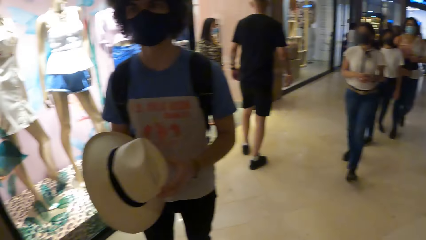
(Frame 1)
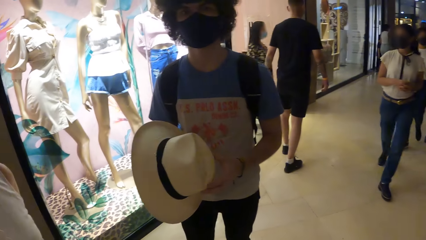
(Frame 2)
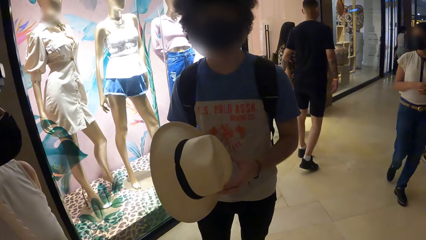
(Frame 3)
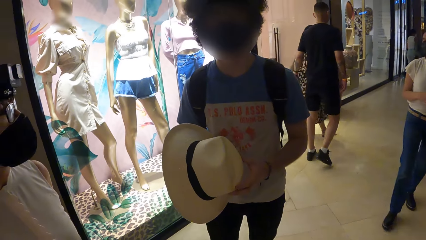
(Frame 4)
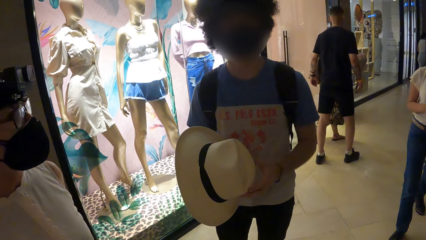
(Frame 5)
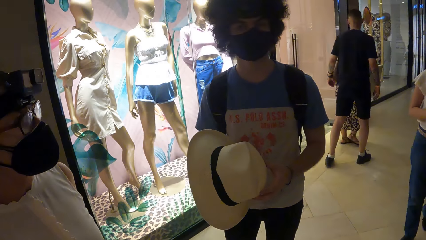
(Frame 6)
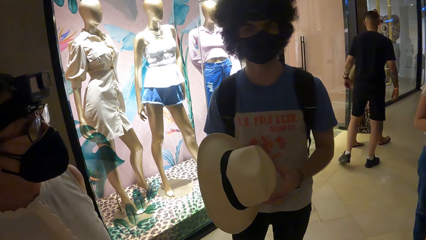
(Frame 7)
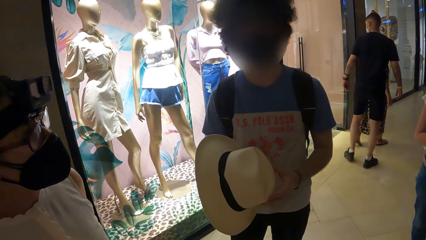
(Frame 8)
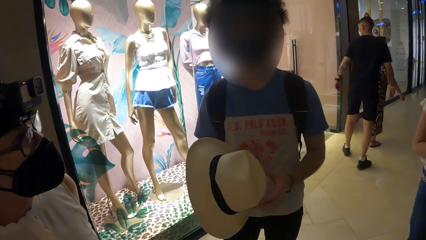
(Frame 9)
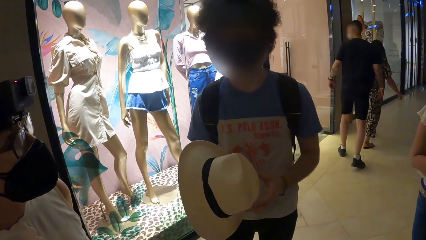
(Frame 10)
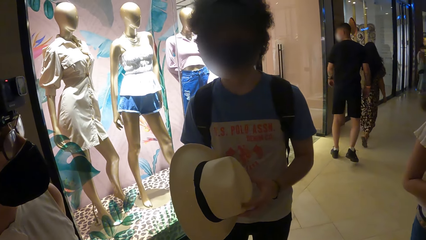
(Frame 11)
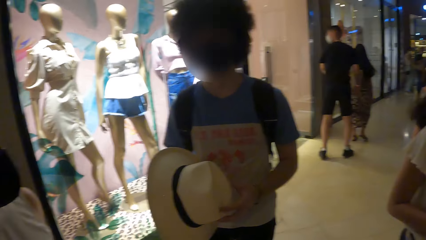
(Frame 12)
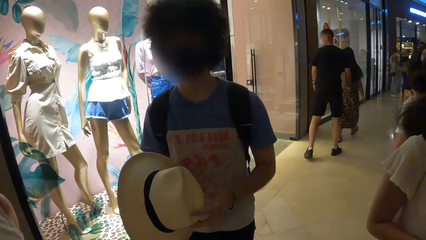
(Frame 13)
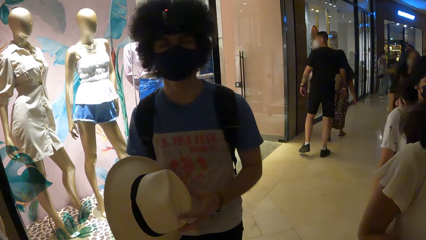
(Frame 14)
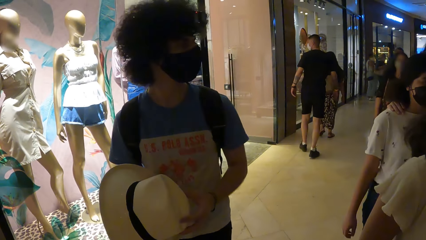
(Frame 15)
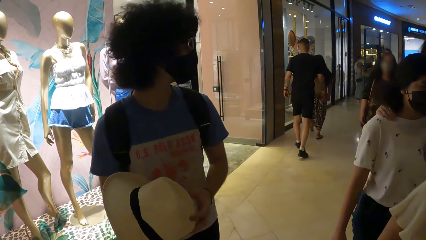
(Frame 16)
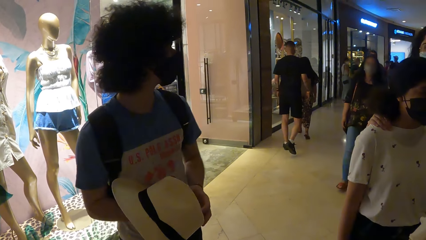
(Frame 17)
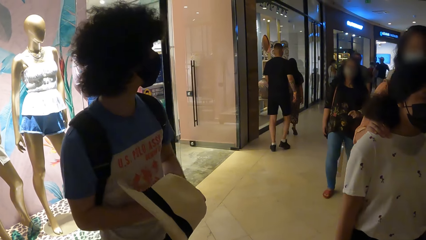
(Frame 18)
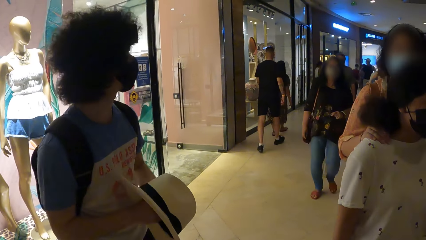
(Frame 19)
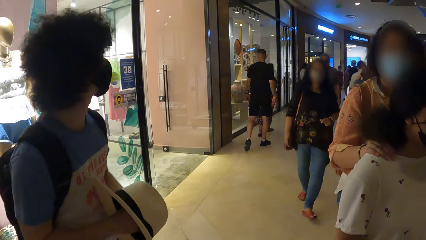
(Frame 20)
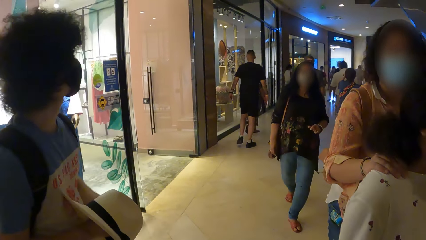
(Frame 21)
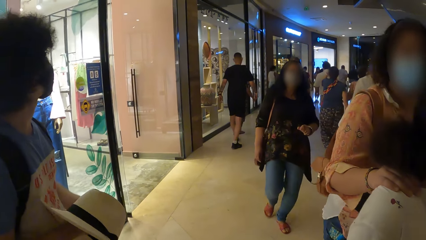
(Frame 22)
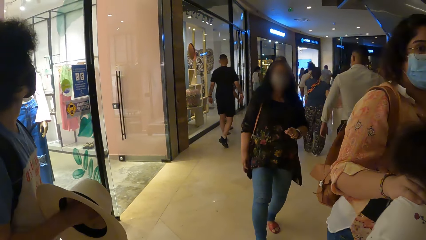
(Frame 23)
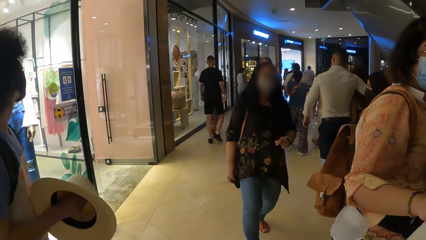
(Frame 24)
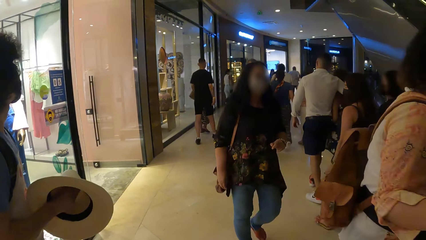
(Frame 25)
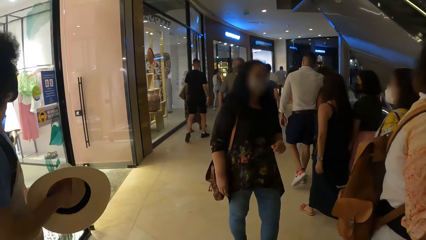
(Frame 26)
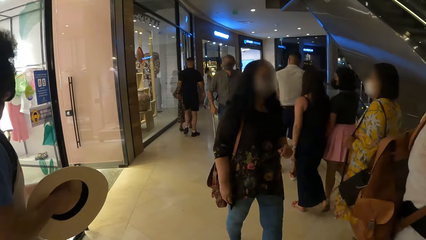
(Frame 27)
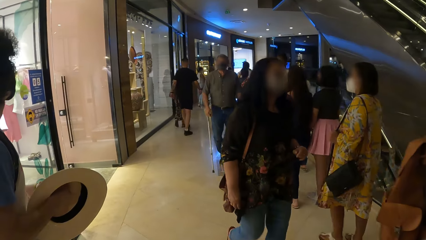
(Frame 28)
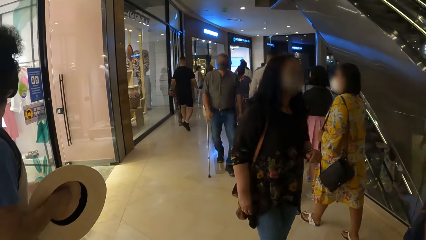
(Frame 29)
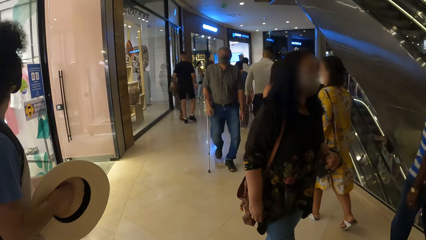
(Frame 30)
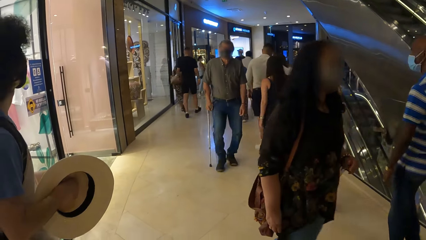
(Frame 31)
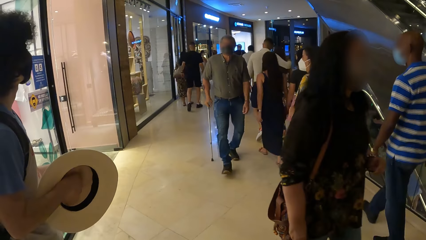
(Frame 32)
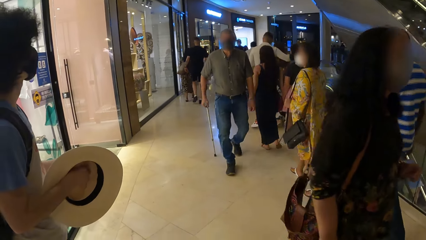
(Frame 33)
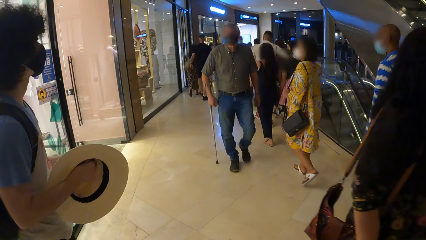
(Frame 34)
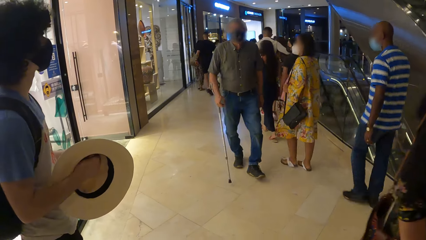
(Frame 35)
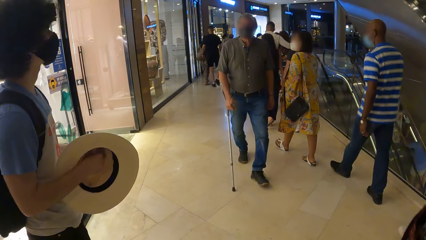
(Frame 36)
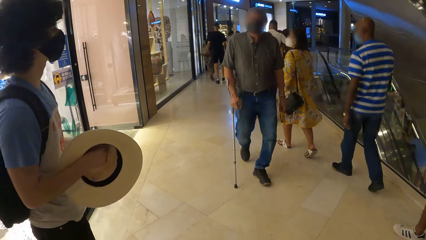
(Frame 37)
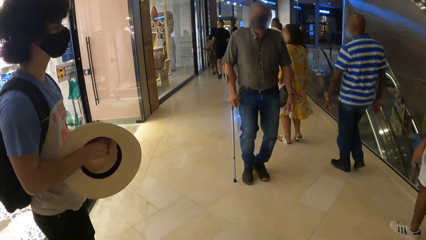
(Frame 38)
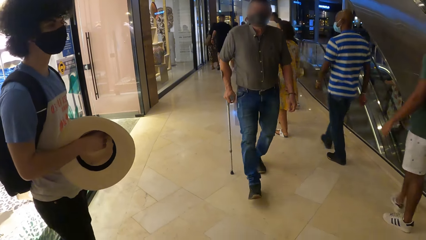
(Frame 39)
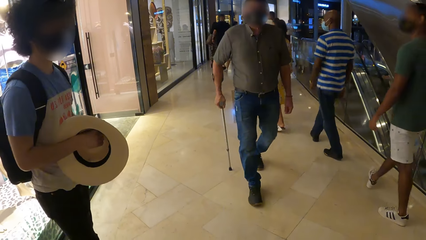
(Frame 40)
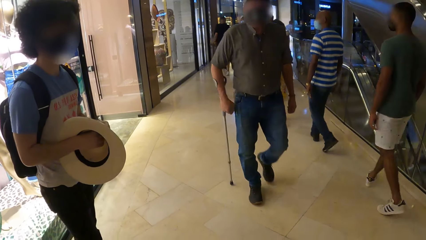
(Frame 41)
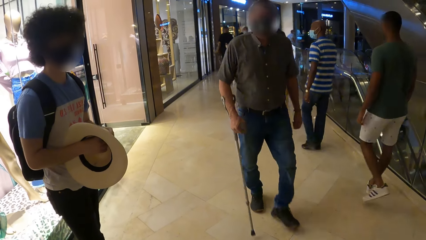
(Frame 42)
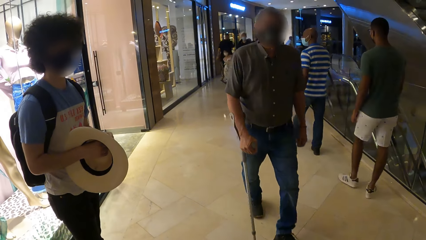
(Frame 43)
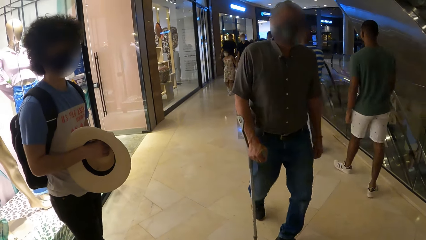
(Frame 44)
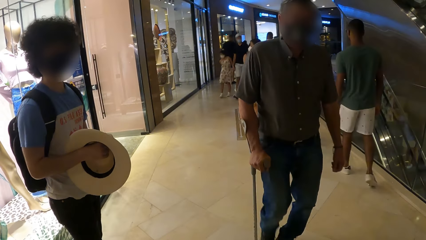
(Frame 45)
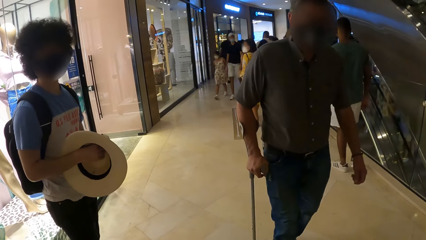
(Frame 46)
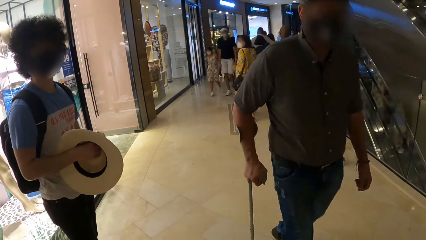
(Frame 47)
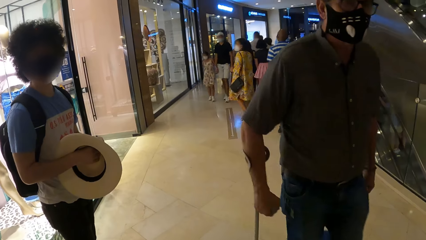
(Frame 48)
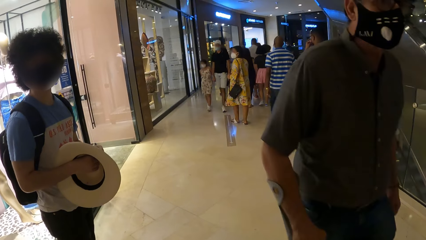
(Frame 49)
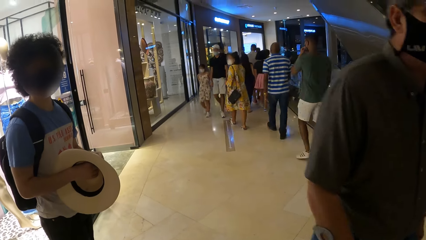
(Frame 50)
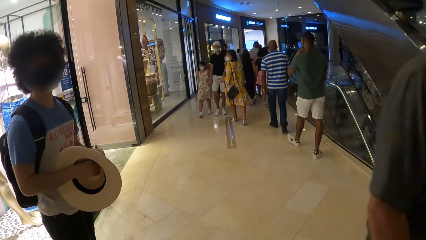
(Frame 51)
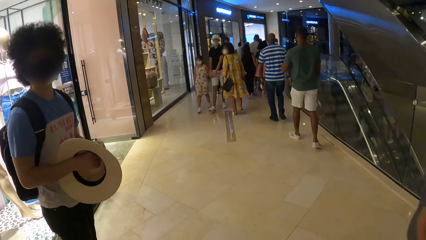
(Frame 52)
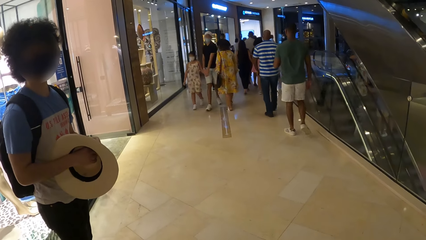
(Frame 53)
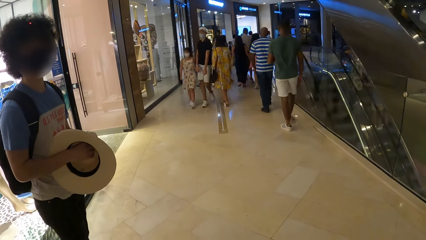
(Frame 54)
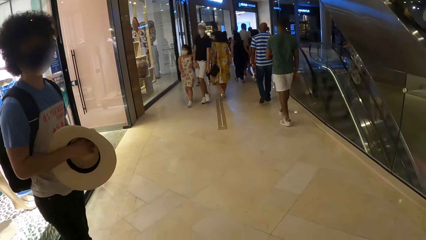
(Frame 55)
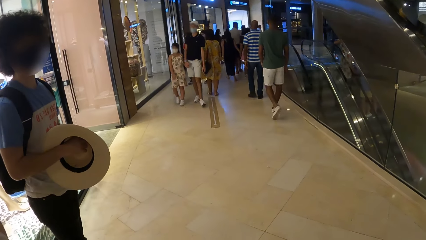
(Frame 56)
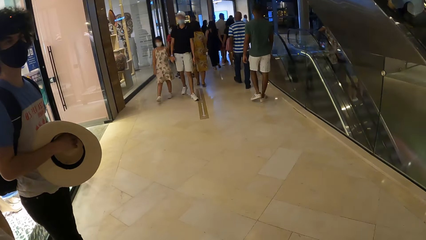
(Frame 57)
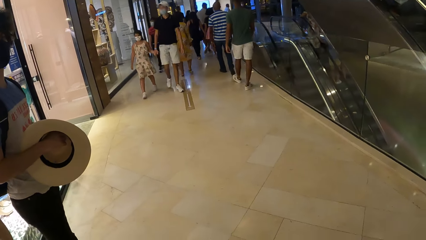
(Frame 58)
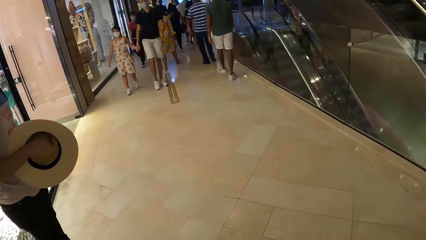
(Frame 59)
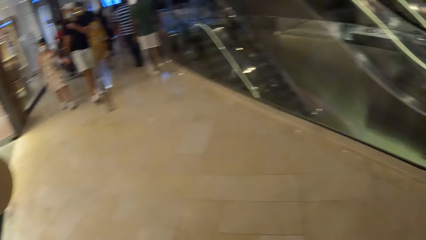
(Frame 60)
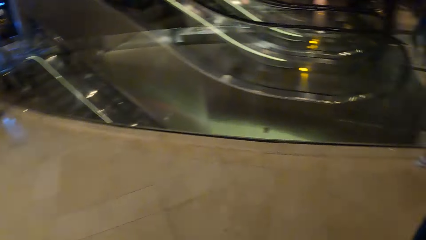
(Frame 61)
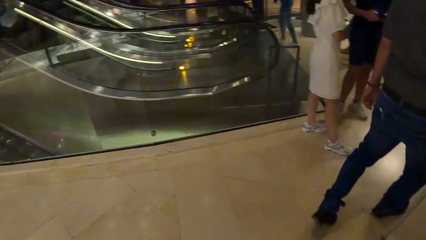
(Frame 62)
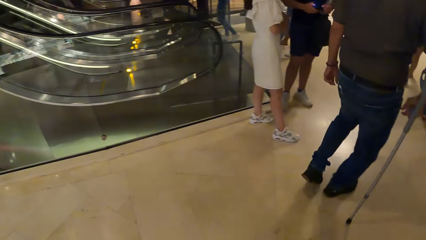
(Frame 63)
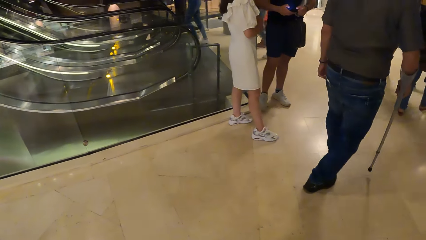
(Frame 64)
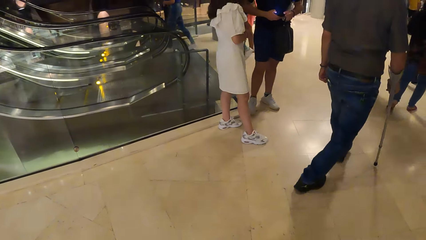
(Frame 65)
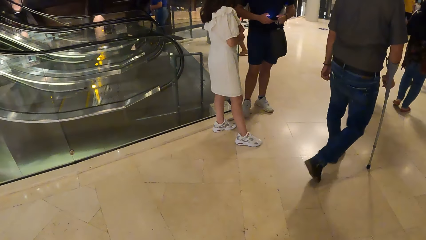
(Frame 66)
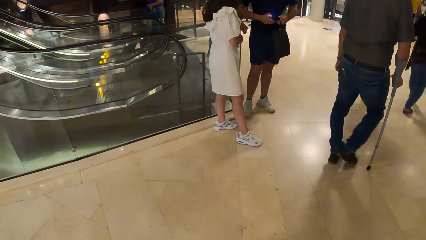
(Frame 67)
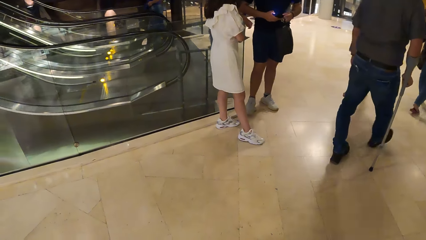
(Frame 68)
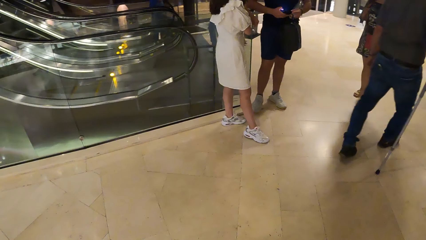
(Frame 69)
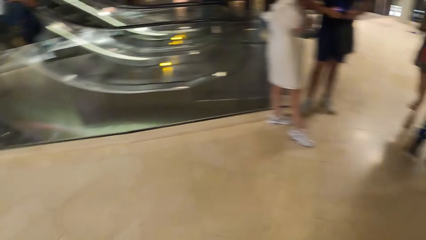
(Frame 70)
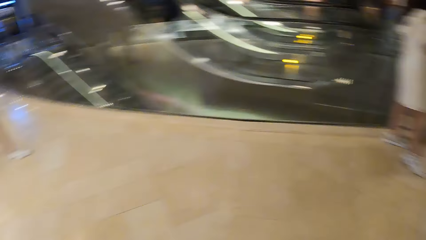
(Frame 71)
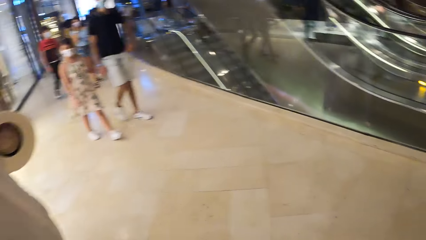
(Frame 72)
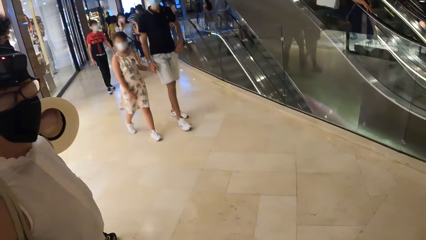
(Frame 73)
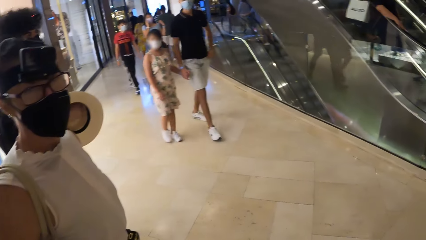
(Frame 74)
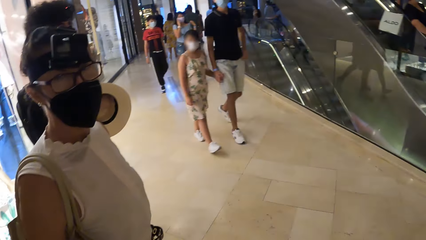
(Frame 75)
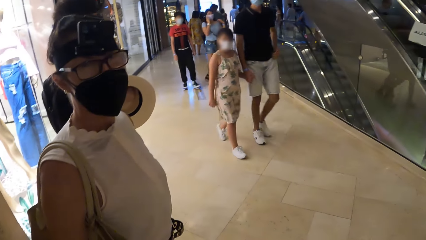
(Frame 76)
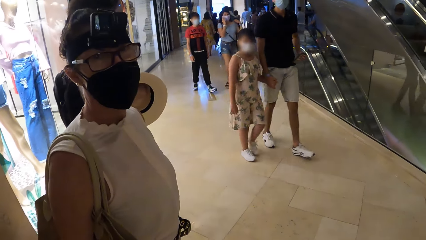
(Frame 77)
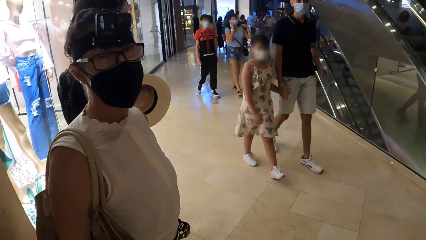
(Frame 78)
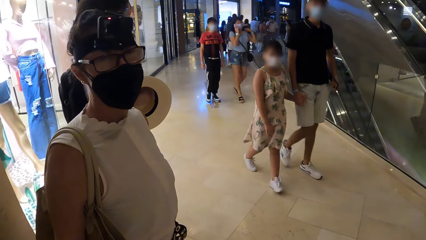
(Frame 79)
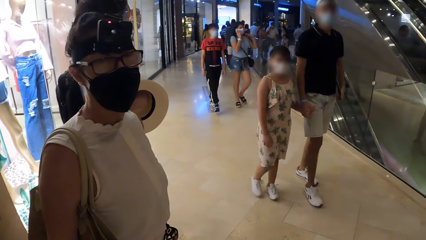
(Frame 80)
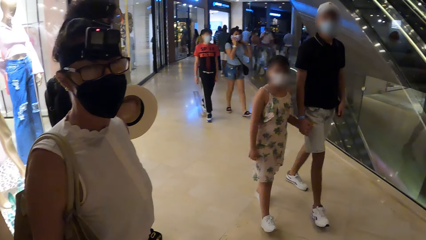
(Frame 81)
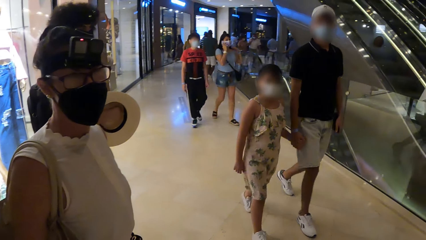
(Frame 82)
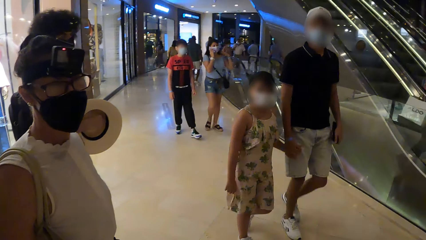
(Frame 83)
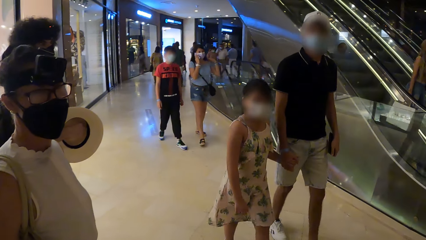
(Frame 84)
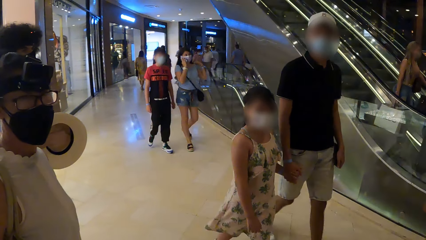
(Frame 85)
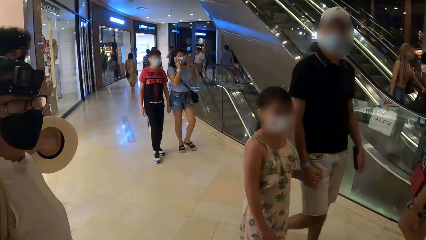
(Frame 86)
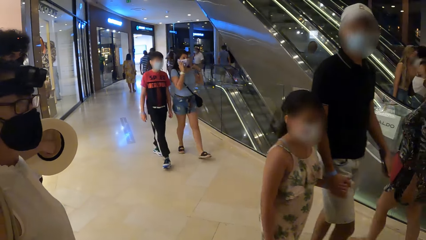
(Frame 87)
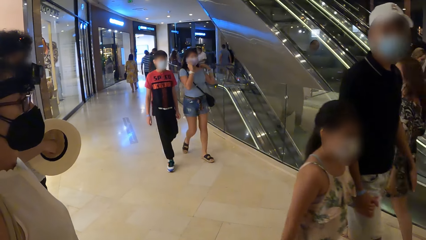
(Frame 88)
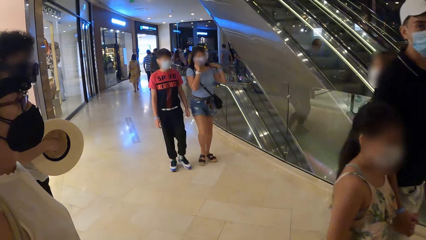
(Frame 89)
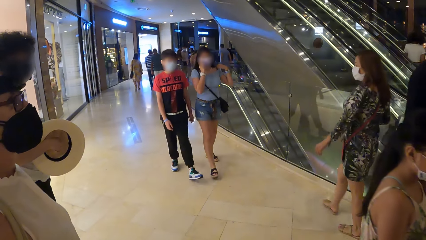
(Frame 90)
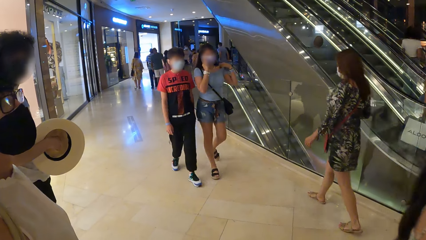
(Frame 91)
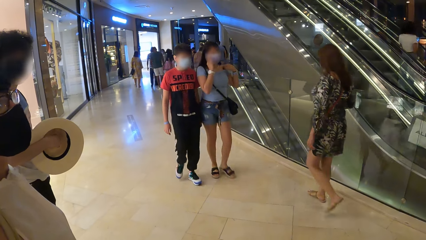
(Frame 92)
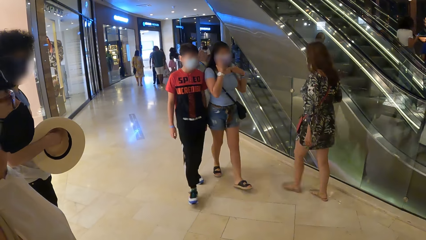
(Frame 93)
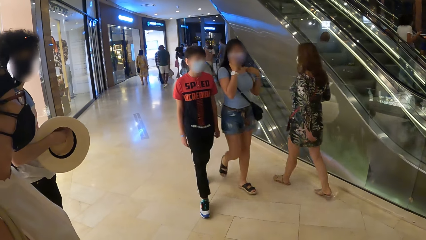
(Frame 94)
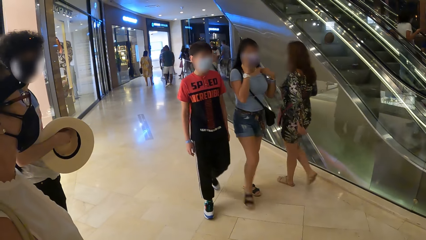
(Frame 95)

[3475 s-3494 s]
The camera wearer converses with a man. They look around the mall. They converse with a woman.
